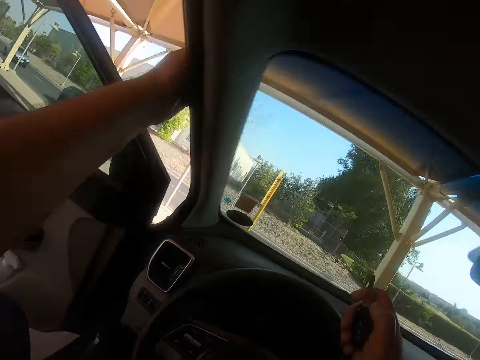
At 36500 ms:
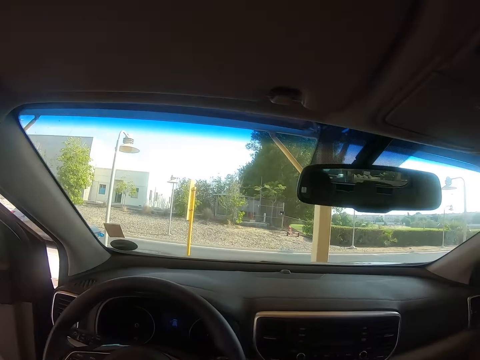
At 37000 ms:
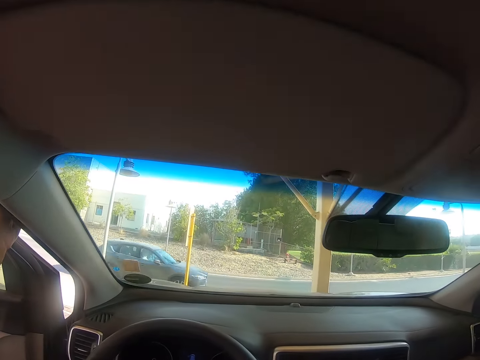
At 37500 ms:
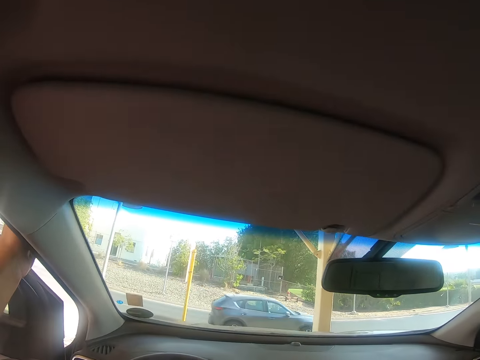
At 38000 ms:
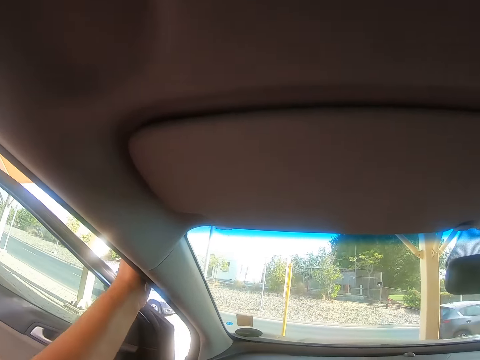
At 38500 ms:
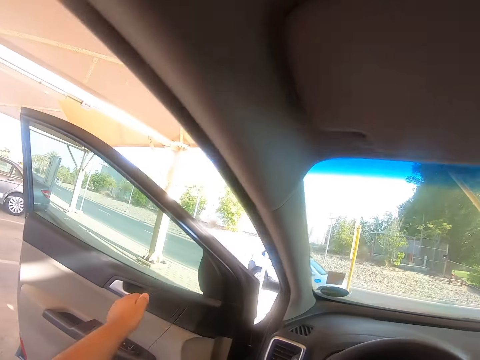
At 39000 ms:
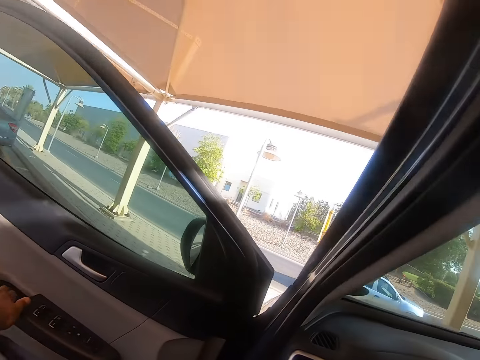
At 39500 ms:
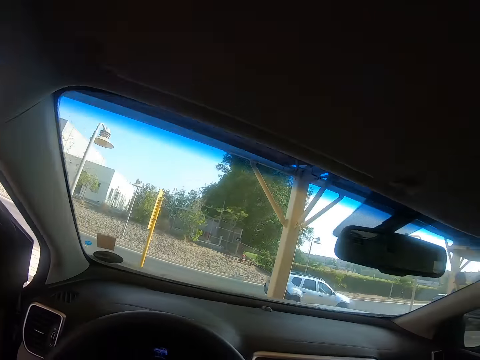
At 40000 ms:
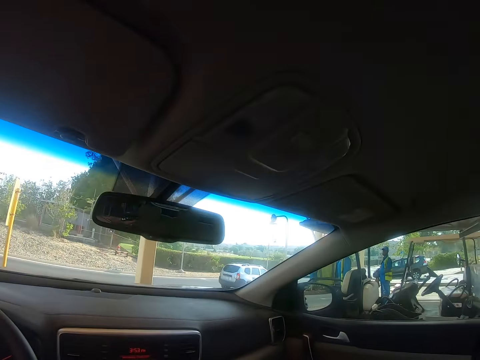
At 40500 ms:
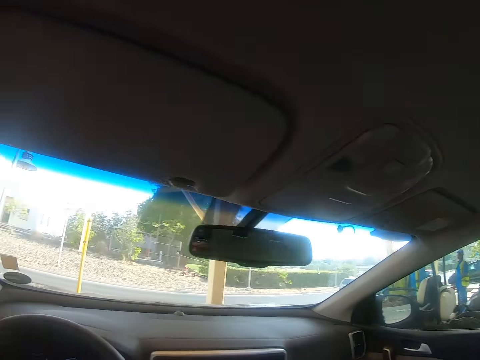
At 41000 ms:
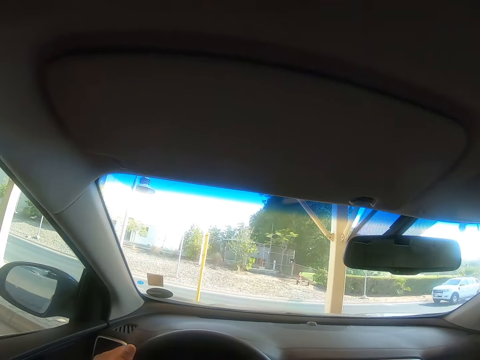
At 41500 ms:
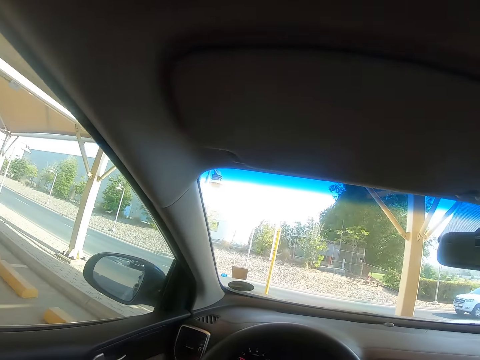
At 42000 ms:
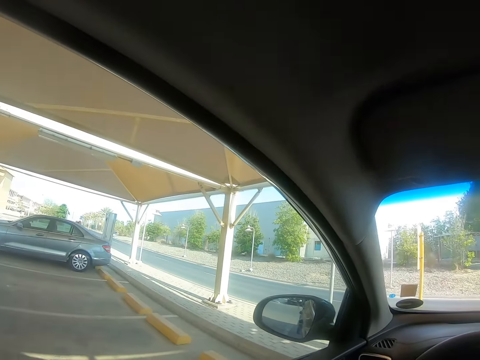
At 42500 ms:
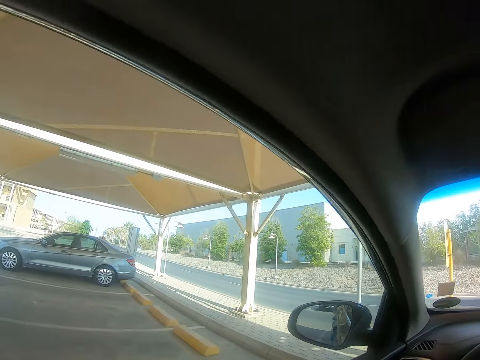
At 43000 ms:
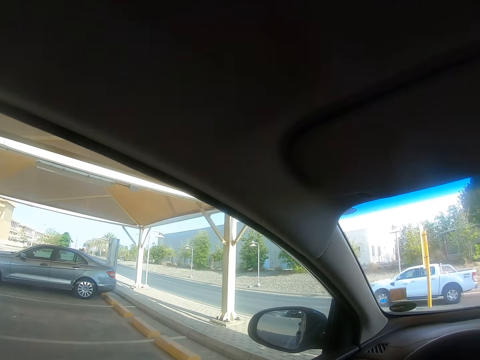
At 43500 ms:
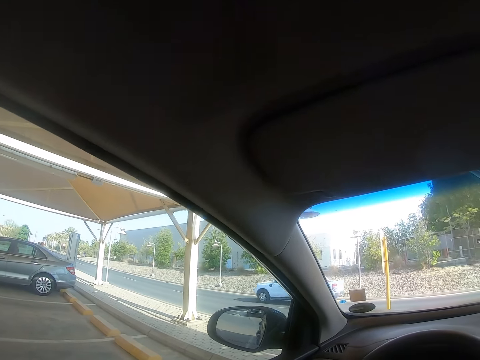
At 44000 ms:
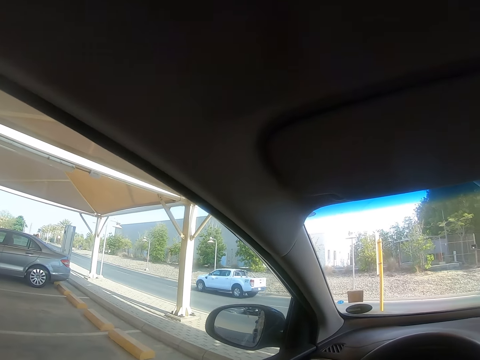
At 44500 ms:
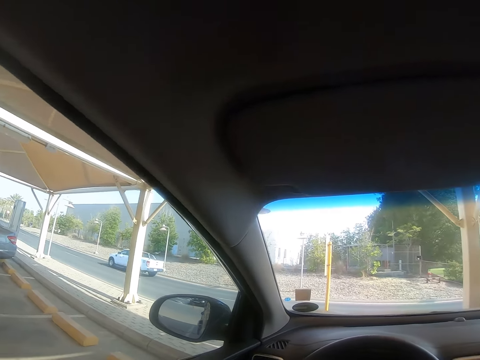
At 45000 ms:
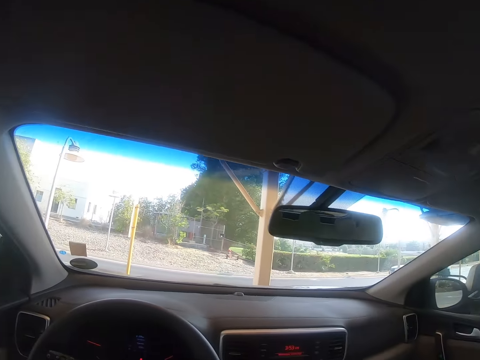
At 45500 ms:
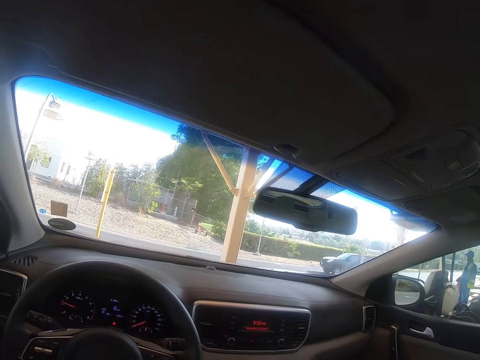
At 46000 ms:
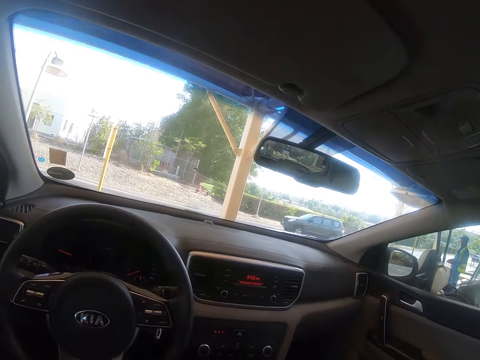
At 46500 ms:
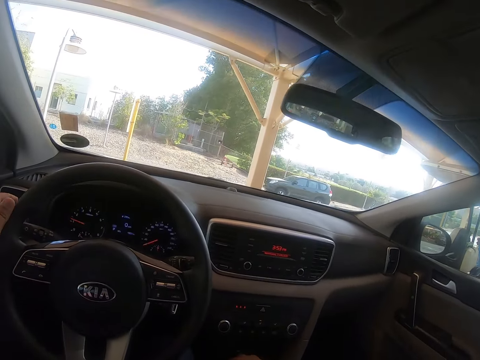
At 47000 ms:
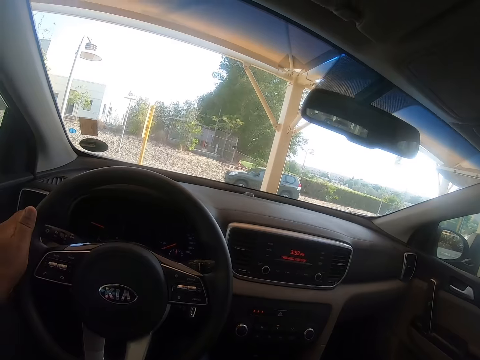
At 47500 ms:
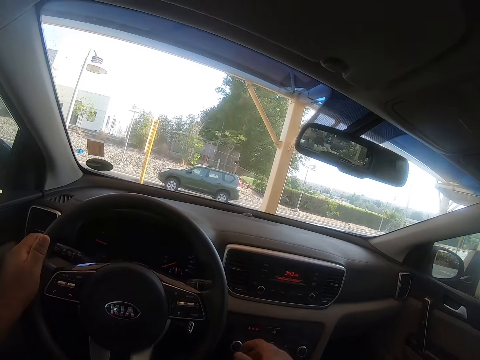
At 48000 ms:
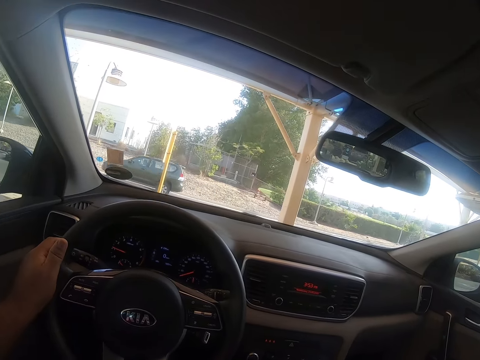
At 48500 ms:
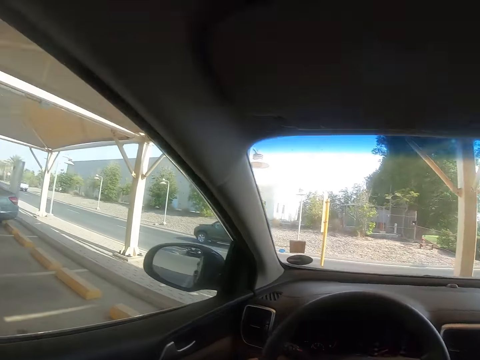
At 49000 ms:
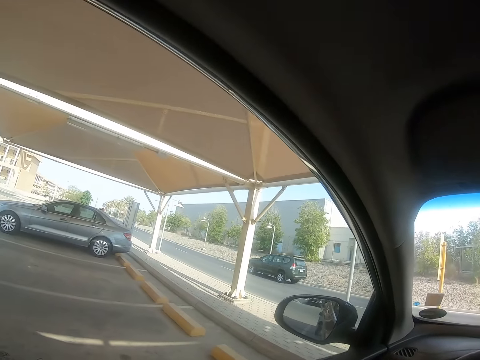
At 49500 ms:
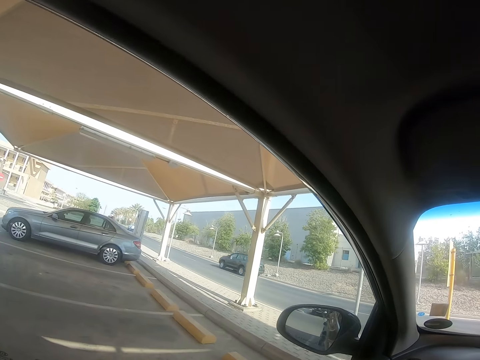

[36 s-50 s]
The camera wearer sits on the car seat. He enters the car. He closes the car door. He sits on the car seat. He puts his hand on the steering.

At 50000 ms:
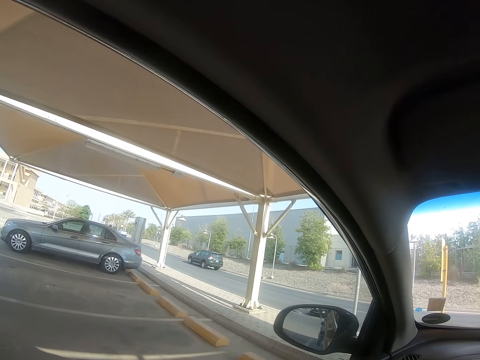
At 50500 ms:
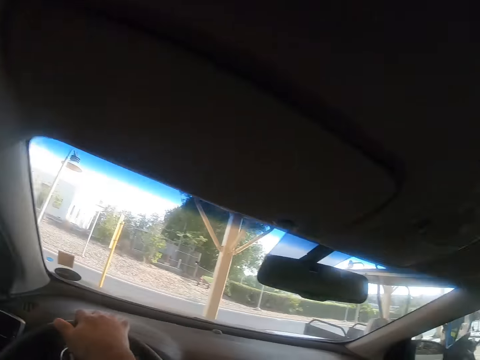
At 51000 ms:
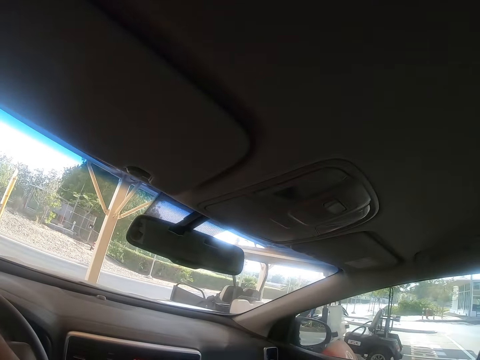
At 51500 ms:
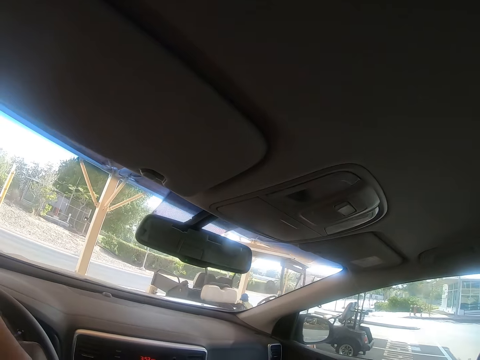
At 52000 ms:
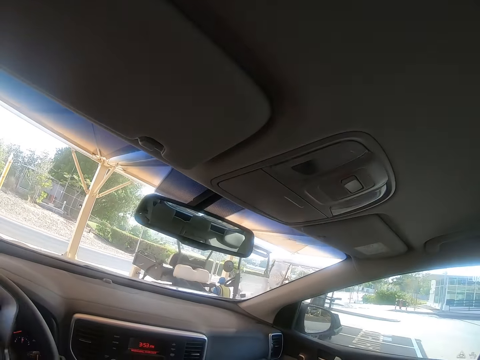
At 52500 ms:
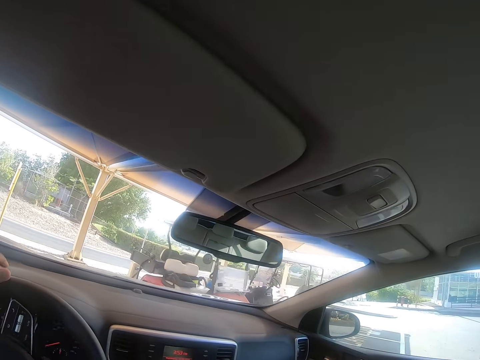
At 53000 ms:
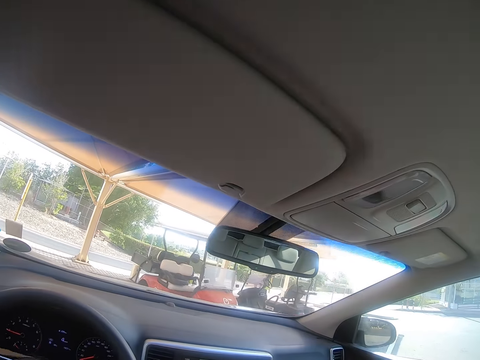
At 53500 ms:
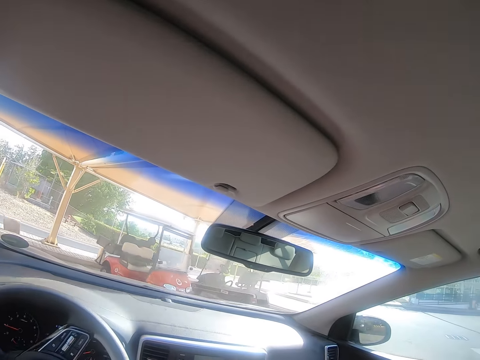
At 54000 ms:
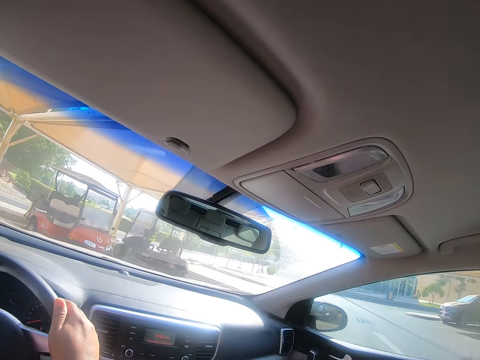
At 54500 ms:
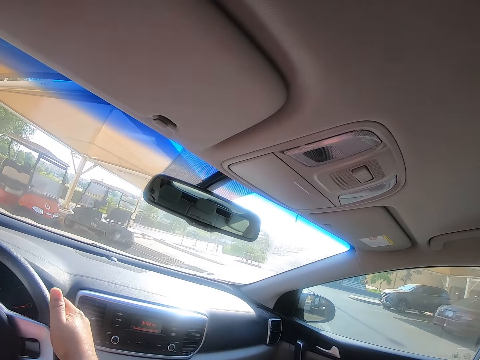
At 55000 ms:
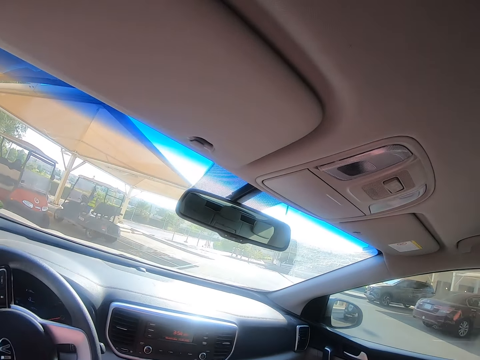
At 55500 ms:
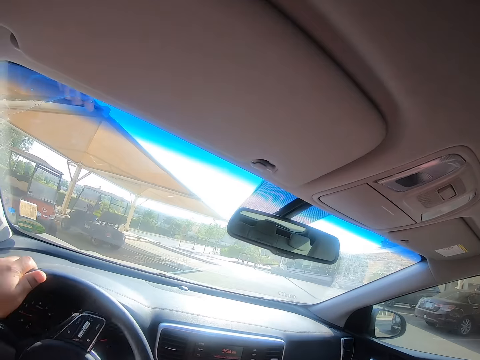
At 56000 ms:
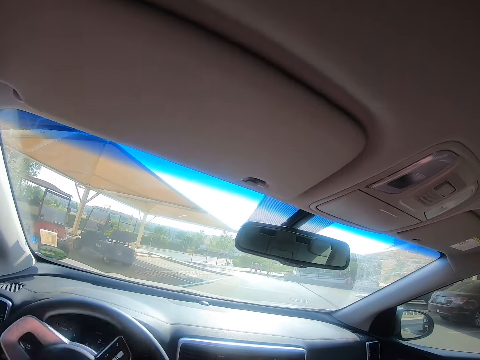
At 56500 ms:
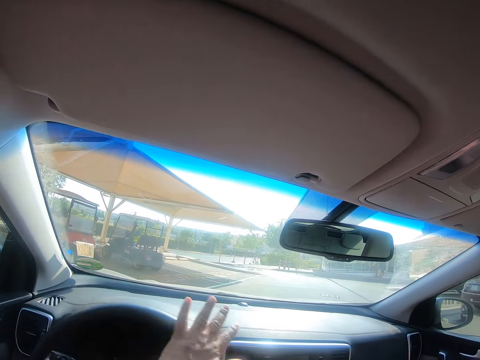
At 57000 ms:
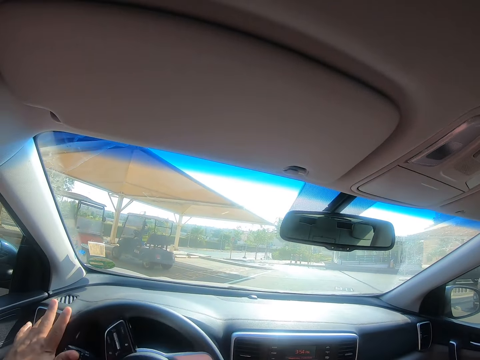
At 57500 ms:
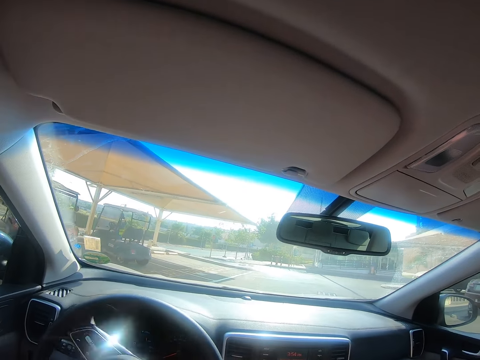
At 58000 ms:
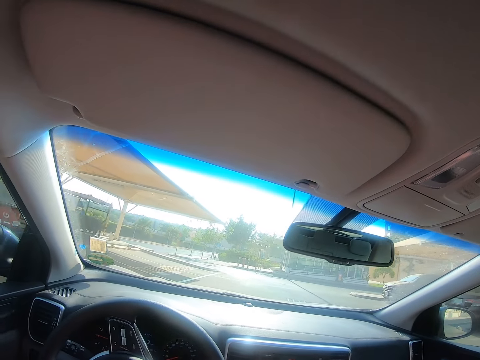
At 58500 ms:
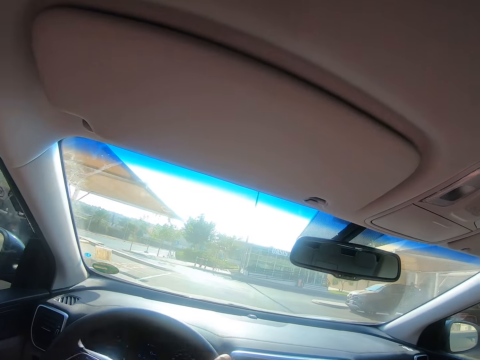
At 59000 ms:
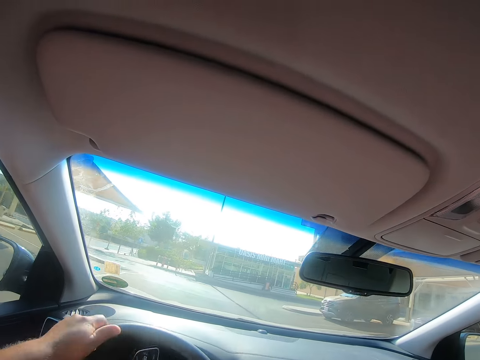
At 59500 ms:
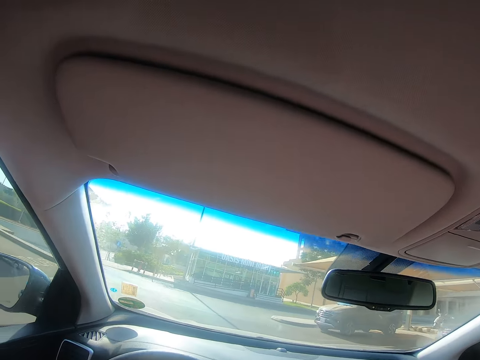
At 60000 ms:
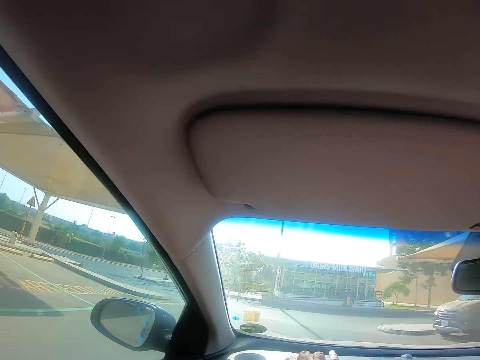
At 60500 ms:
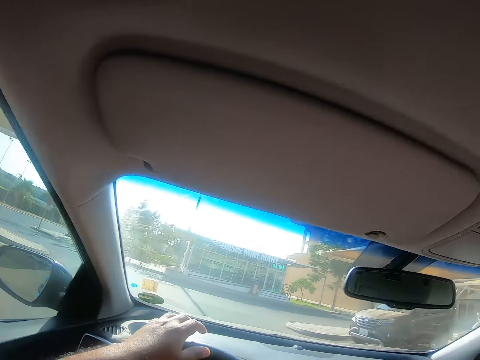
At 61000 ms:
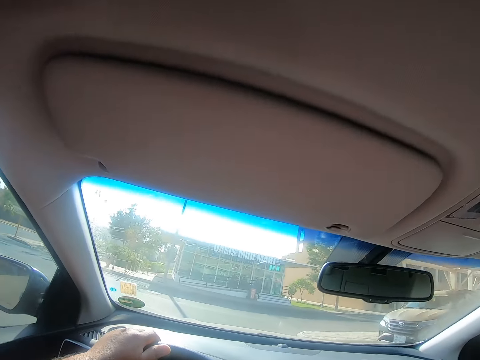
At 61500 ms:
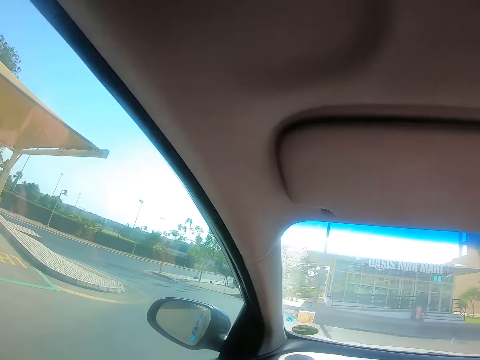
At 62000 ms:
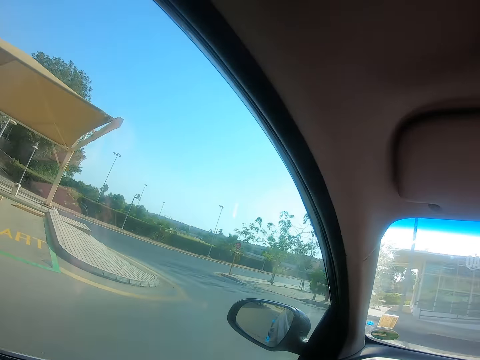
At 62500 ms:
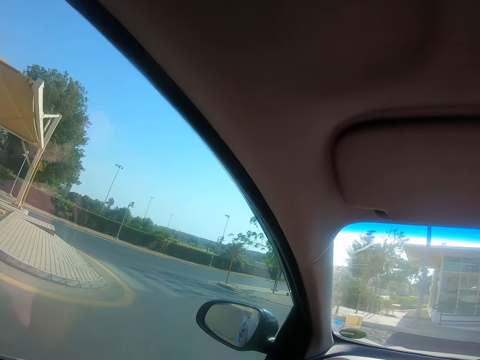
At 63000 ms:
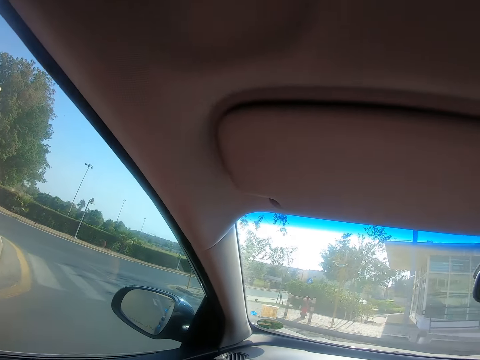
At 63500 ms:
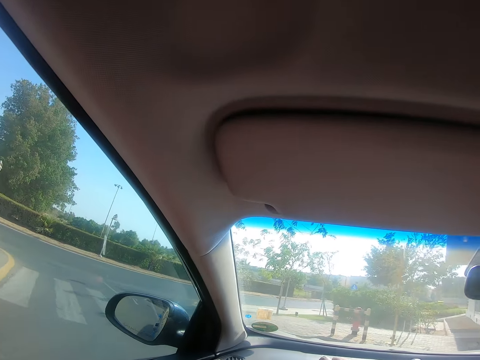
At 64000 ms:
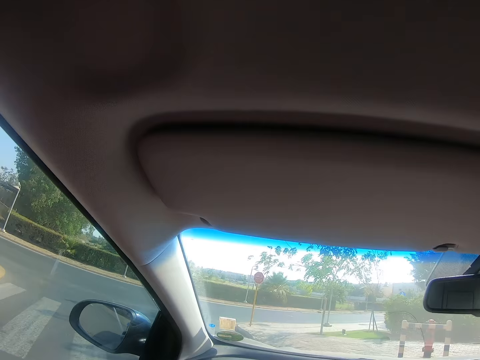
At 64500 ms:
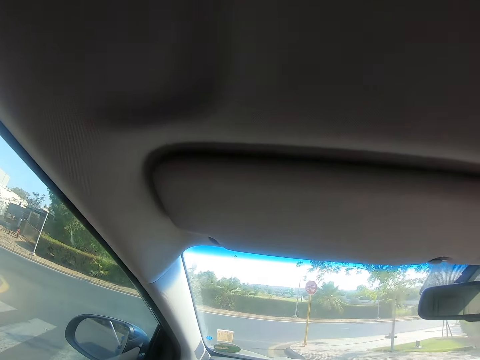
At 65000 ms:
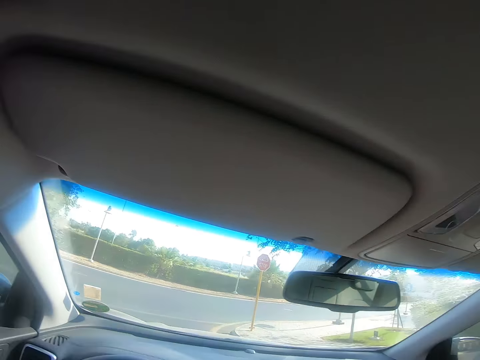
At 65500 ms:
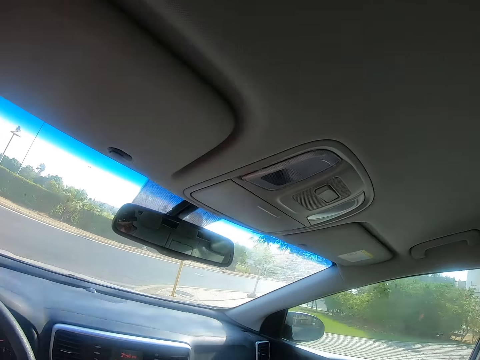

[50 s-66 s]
The camera wearer drives the car and reverses. They drive the car on the driveway.
